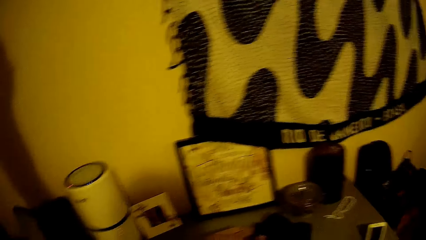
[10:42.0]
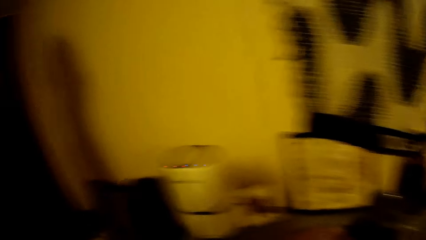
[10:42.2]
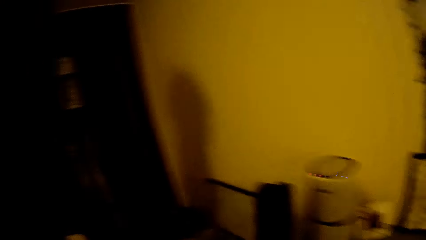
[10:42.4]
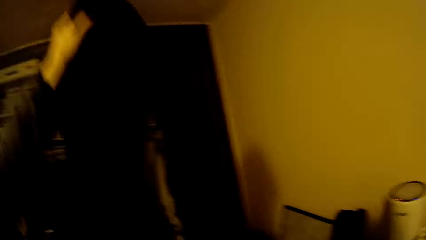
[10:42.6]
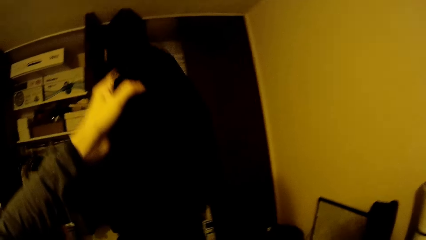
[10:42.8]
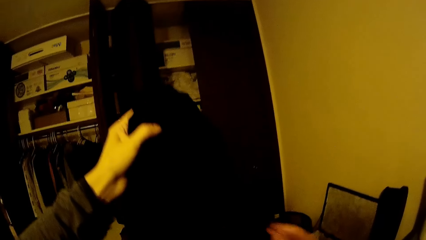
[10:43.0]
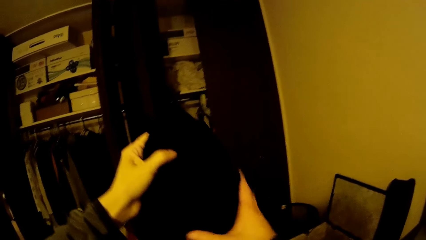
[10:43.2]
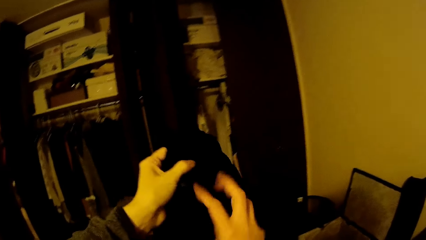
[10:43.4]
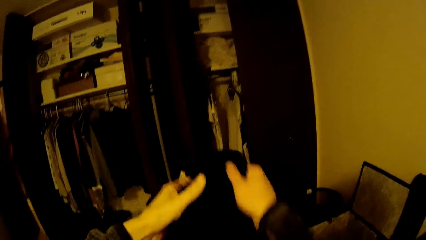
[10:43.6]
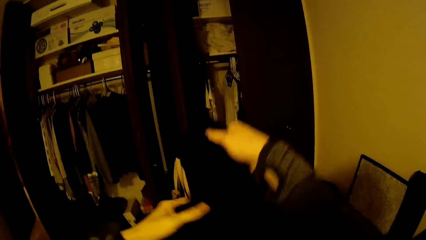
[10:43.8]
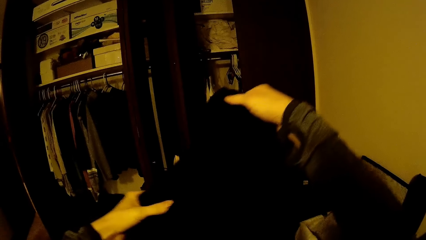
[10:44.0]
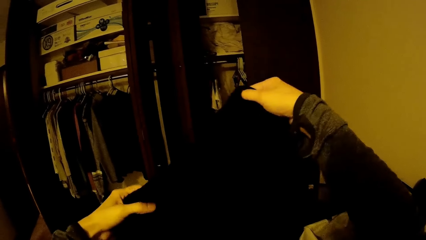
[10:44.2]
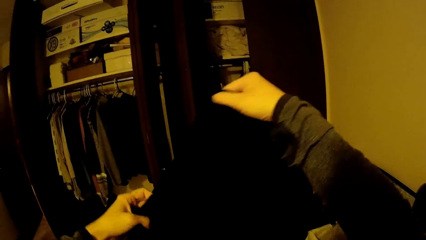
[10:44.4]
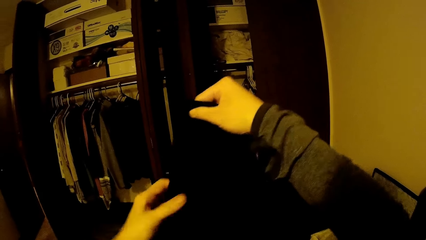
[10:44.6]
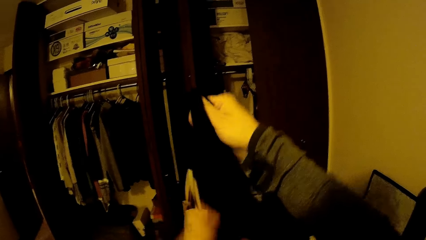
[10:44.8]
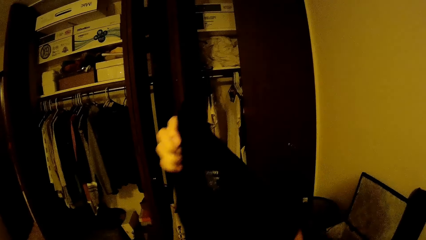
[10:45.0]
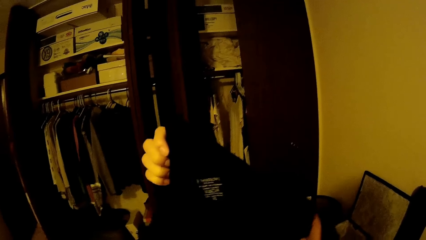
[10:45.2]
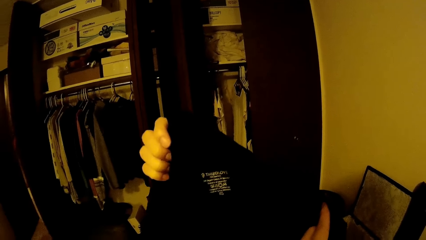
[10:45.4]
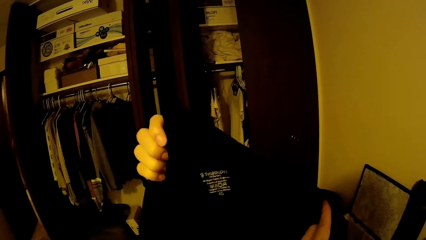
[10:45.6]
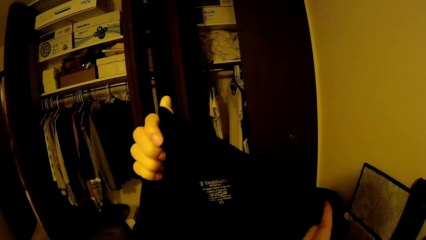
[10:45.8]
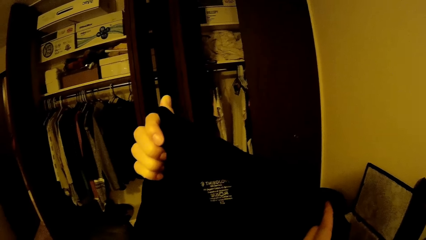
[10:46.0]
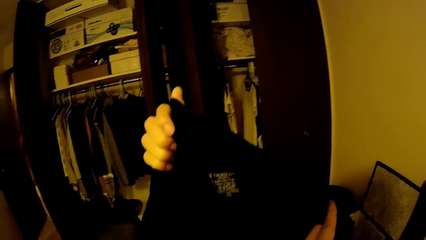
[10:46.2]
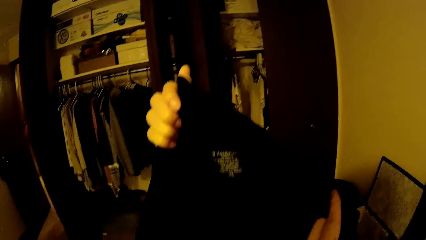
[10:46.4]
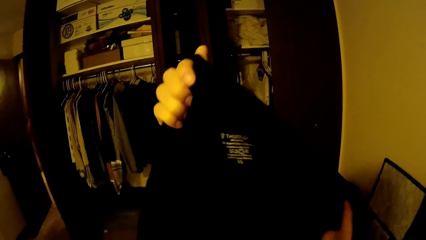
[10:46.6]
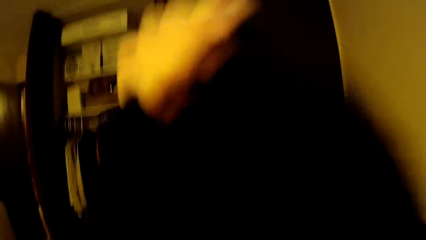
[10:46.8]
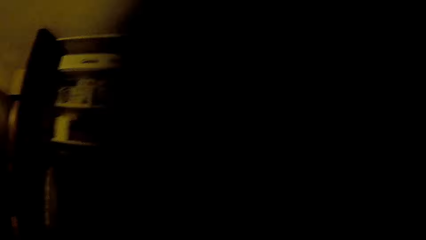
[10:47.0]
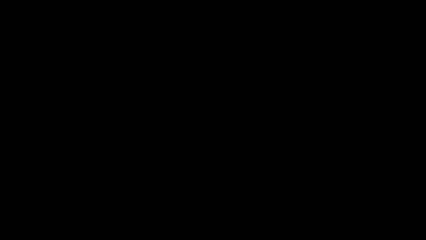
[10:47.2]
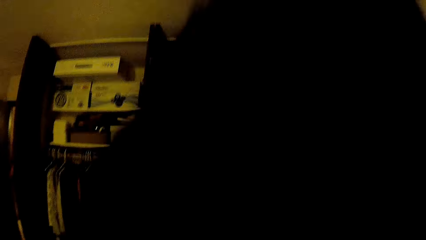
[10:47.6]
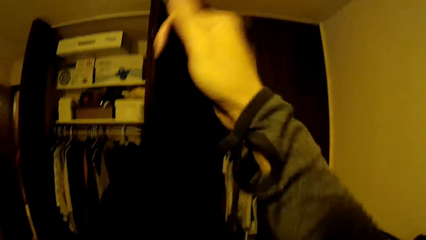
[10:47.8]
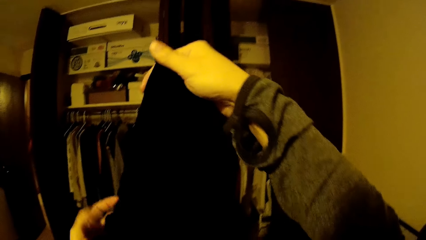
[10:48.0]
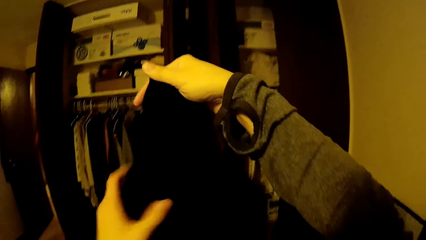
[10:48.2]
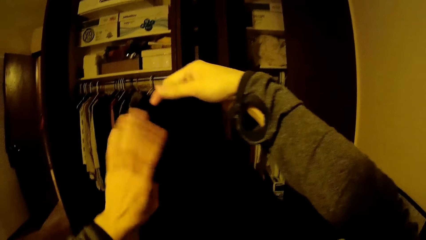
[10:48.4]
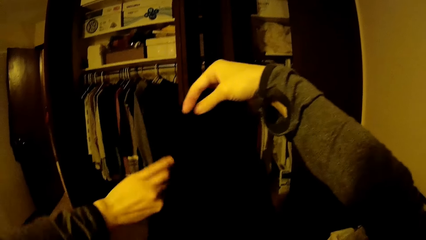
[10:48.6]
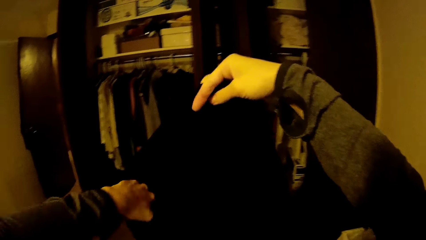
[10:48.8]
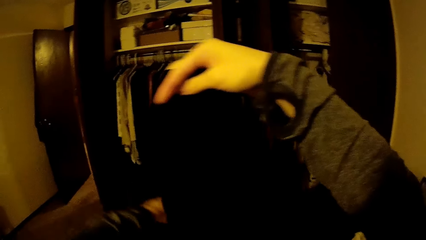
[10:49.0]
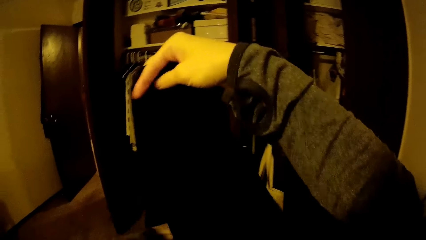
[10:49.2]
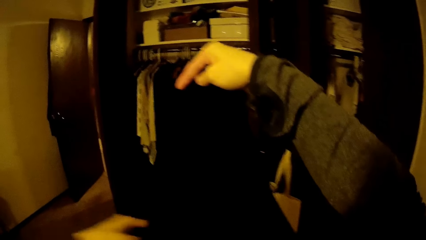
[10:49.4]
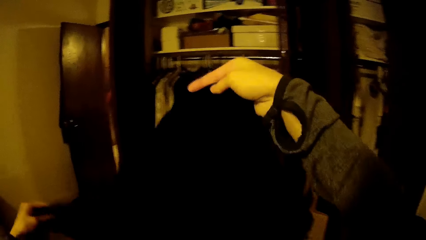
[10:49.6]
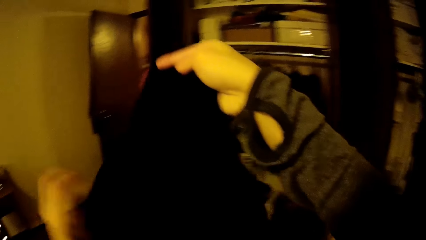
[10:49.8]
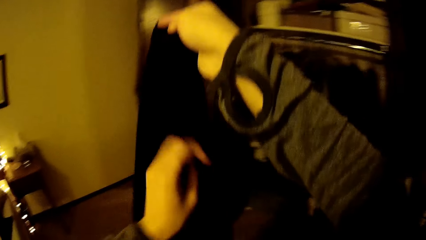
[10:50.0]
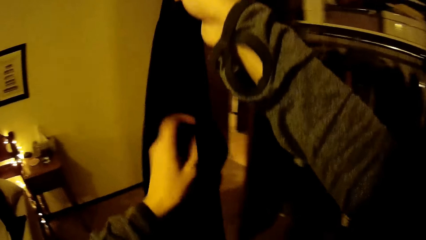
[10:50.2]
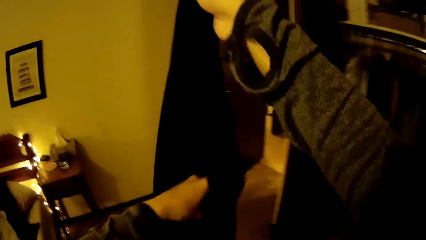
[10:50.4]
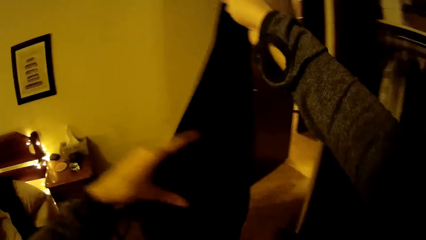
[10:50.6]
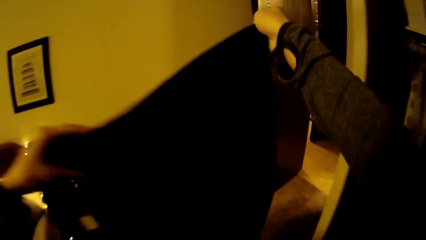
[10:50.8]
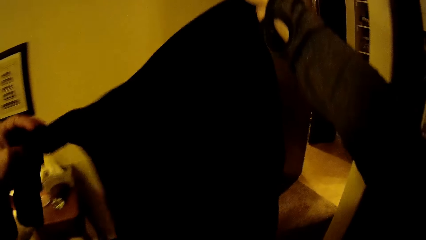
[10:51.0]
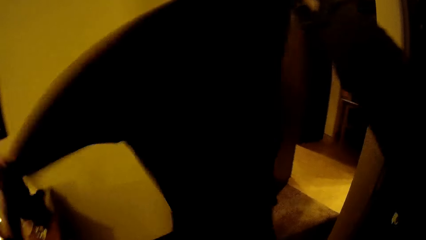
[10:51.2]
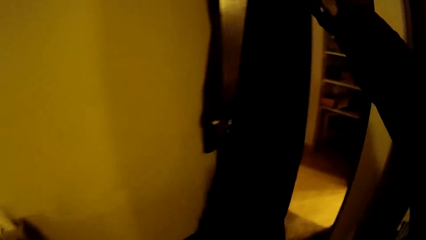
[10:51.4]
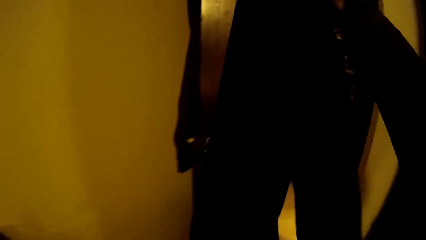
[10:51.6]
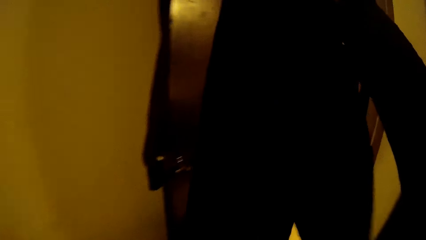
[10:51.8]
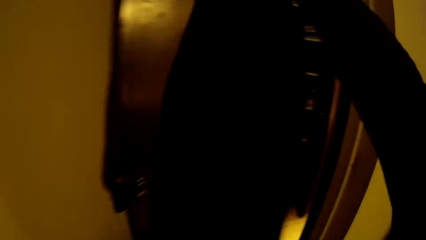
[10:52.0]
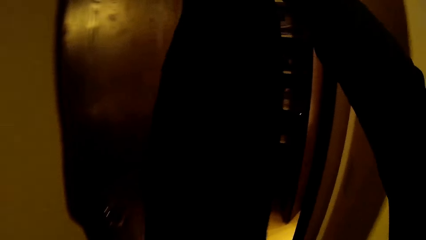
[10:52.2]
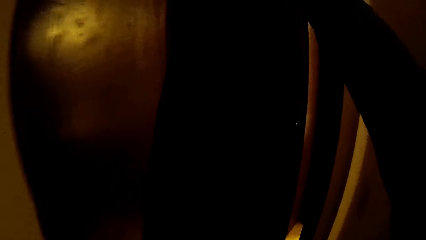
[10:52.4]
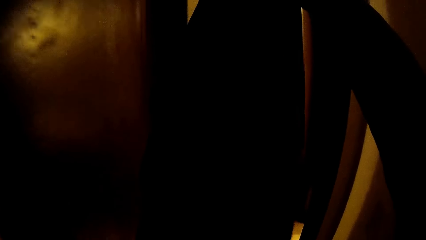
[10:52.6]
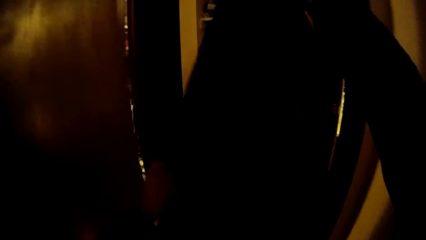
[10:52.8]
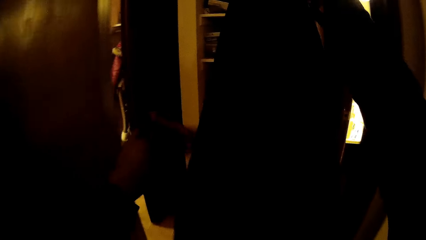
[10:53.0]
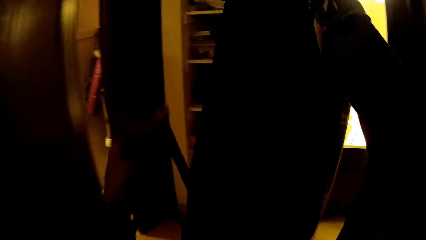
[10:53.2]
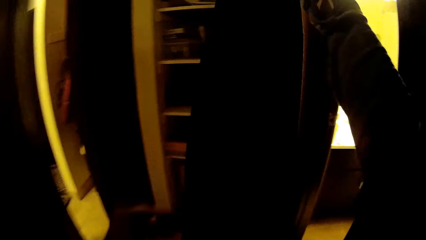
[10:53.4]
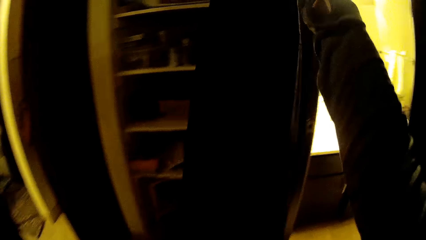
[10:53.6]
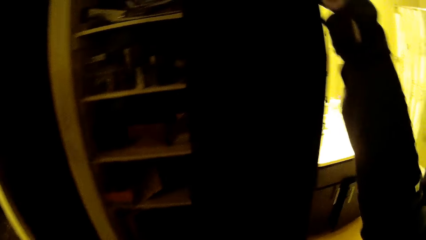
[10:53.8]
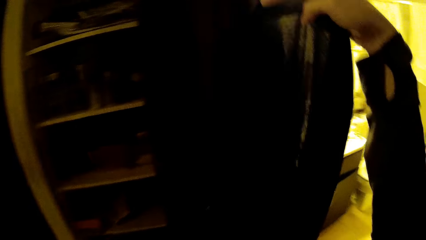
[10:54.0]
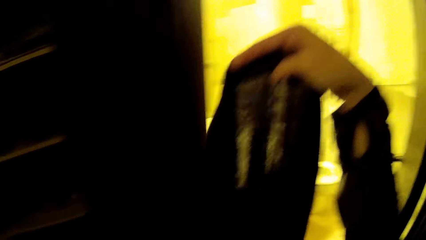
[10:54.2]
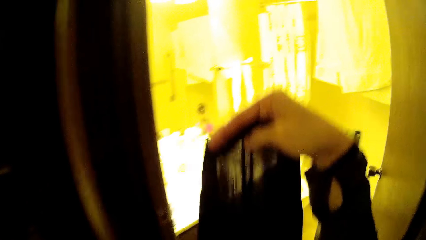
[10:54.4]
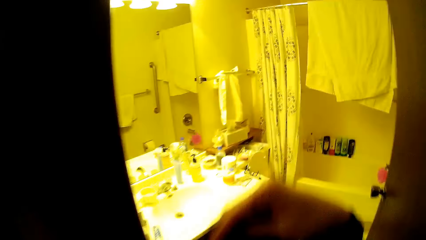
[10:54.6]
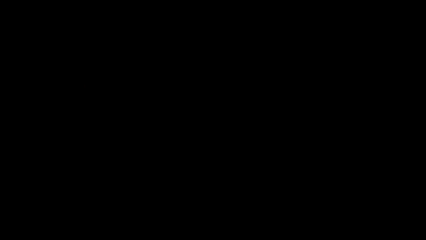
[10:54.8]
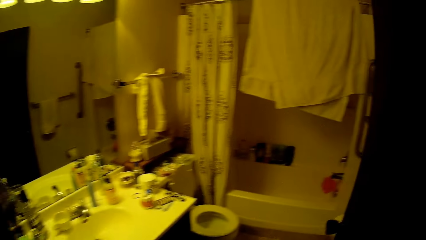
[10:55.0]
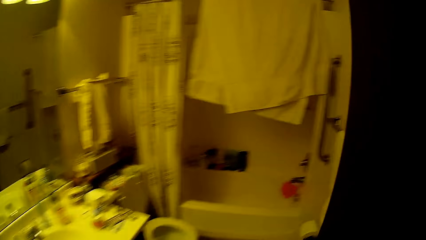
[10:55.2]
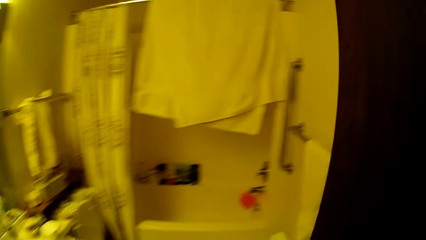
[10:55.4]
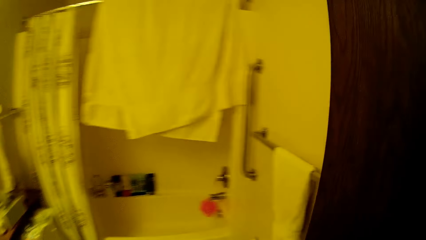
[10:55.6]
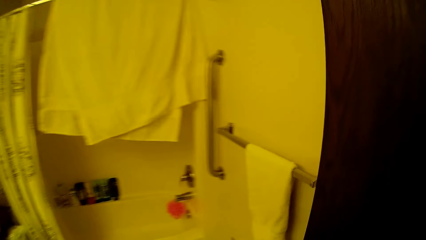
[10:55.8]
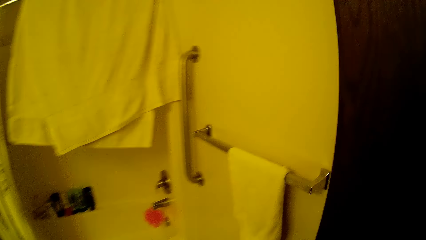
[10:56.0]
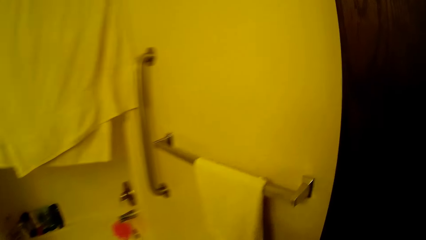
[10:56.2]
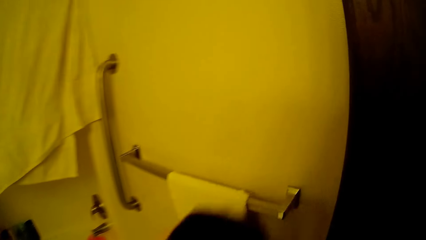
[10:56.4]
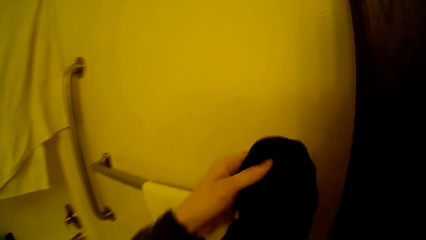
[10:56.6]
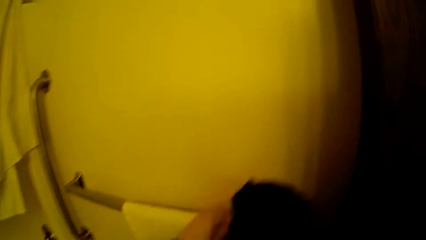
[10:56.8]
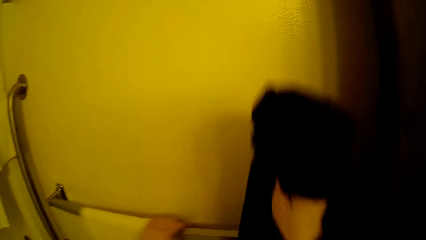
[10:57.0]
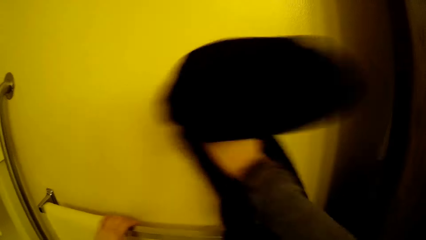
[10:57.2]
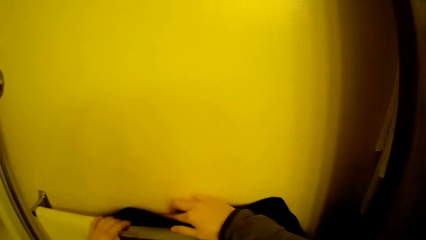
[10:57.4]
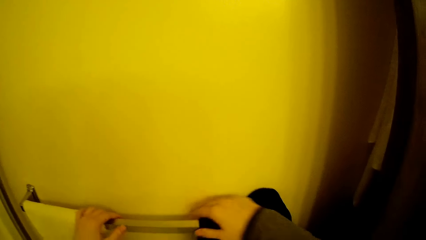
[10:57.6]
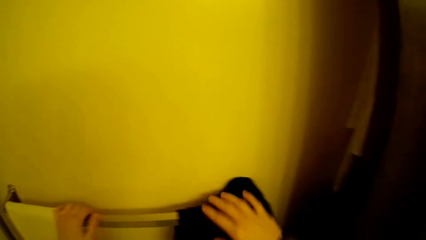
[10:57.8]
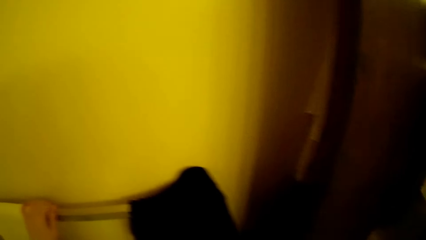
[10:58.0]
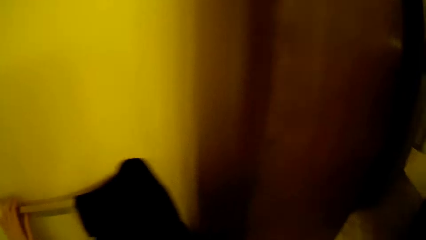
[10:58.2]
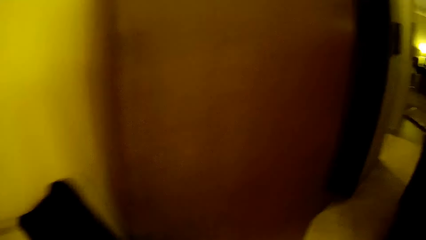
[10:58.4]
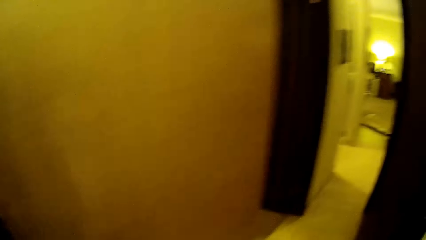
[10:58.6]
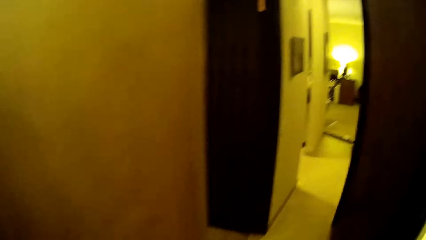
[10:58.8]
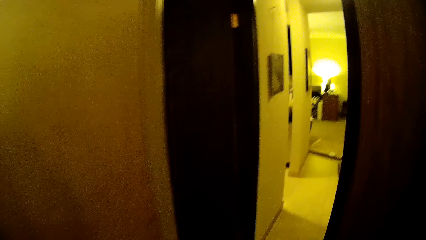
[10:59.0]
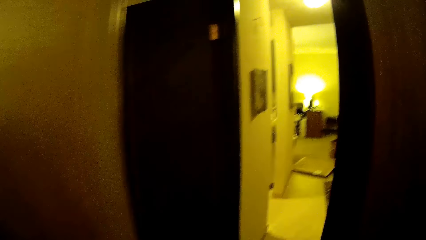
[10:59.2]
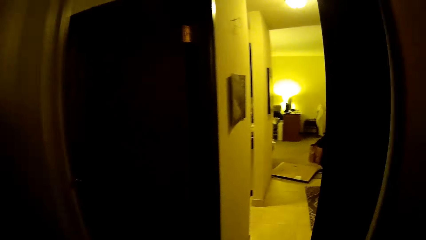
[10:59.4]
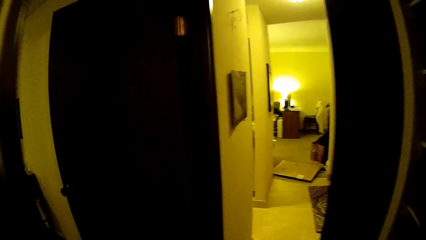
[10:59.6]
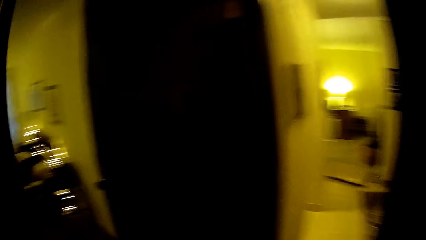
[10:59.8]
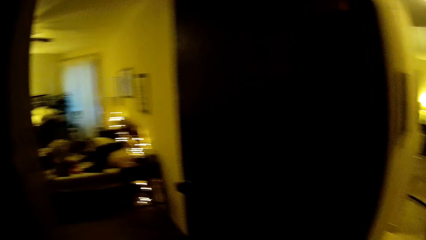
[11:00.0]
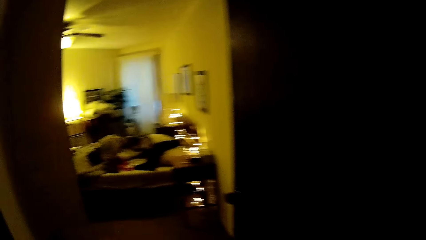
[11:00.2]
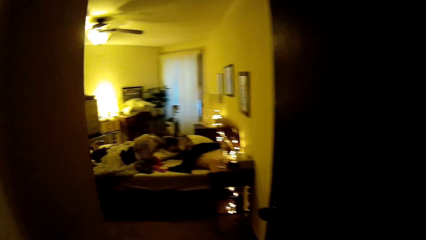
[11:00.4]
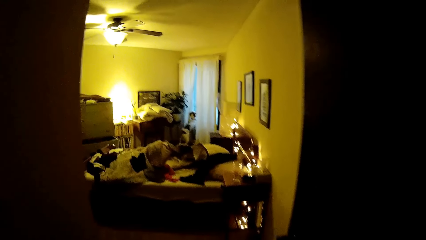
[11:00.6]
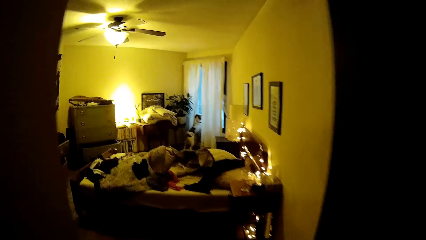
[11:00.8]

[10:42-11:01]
The camera wearer holds the black clothes with both hands. She turns the clothes. She holds the bathrobe. She turns the bathrobe sleeve. She holds the bathrobe. She drops down the bathrobe. She walks into the restroom. She drops the black clothes on the towel rack or metal bar in the toilet with her right hand. She hangs the bathrobe on the metal bar. She walks along the room.
